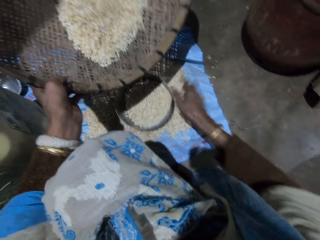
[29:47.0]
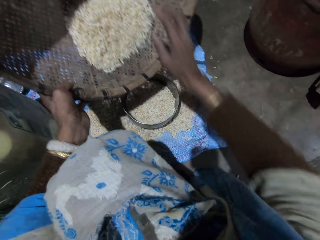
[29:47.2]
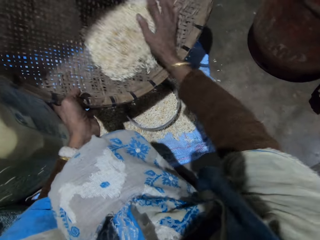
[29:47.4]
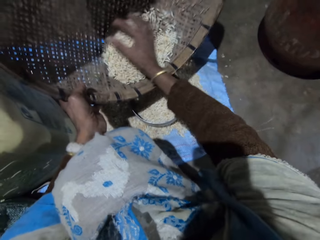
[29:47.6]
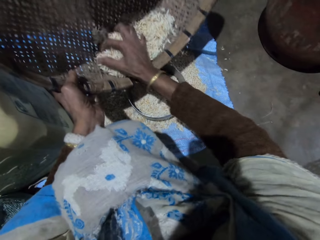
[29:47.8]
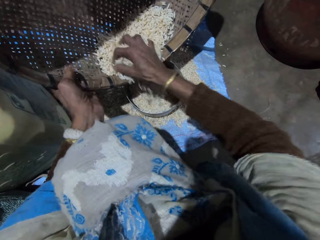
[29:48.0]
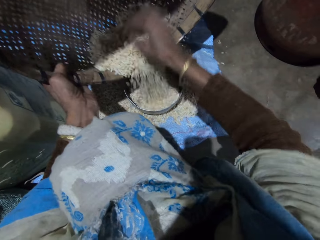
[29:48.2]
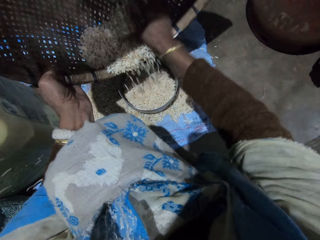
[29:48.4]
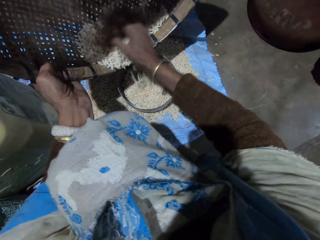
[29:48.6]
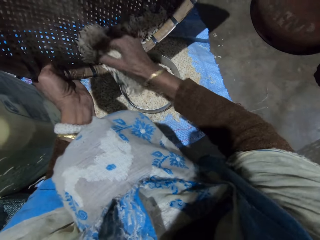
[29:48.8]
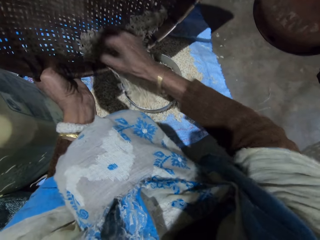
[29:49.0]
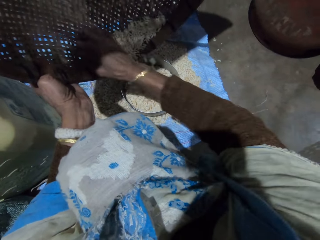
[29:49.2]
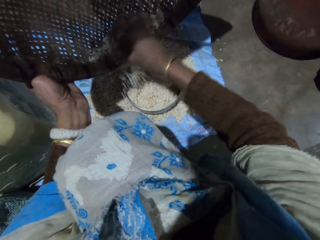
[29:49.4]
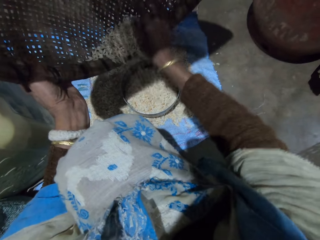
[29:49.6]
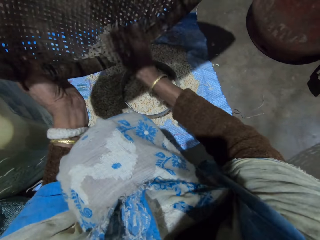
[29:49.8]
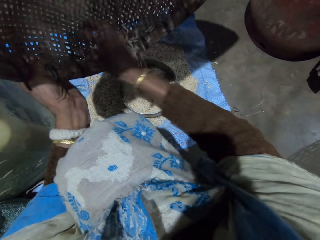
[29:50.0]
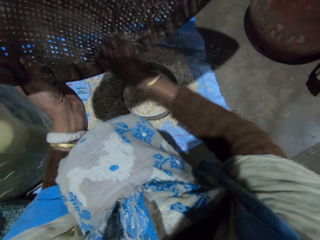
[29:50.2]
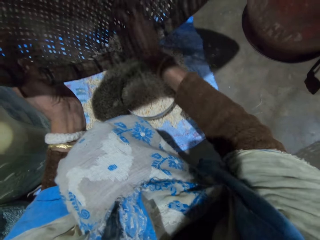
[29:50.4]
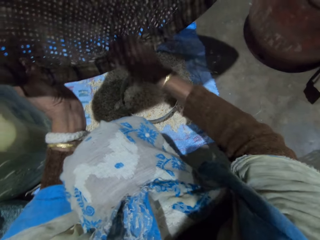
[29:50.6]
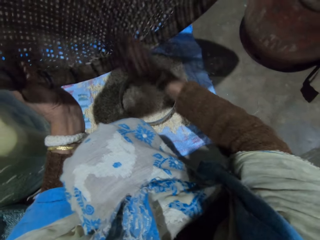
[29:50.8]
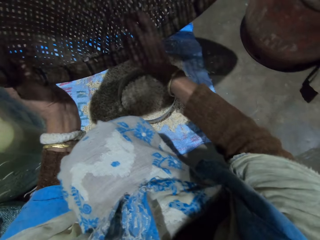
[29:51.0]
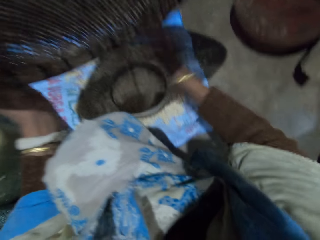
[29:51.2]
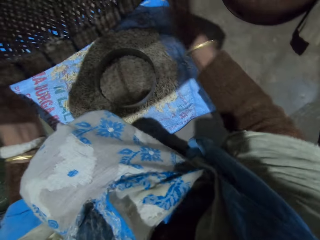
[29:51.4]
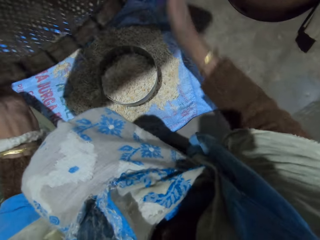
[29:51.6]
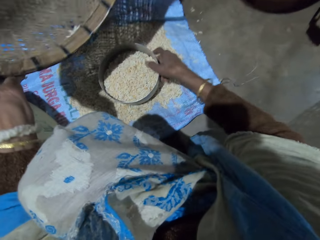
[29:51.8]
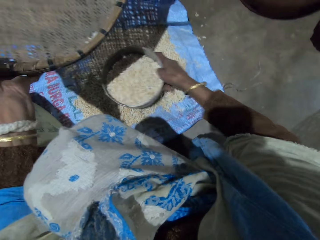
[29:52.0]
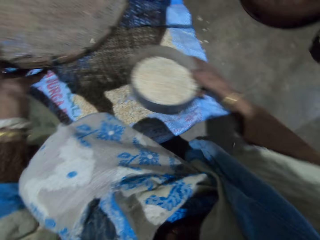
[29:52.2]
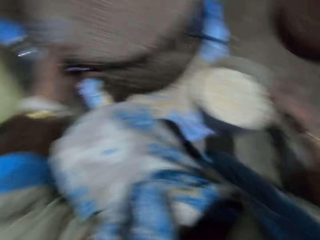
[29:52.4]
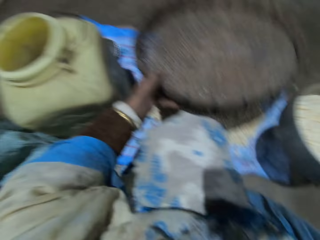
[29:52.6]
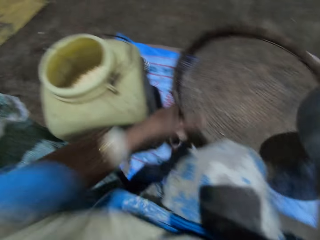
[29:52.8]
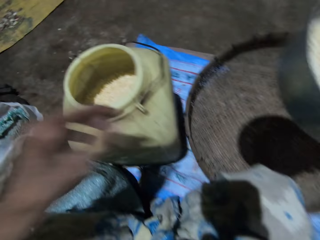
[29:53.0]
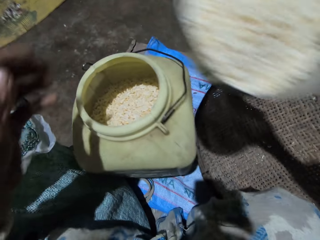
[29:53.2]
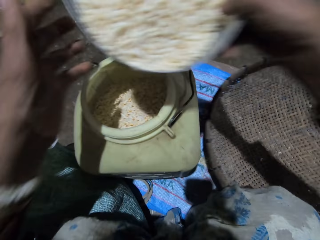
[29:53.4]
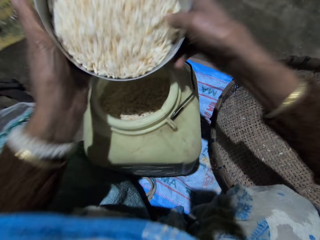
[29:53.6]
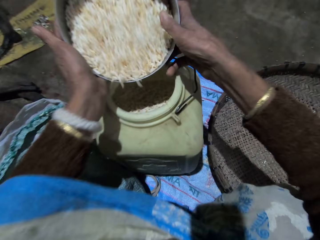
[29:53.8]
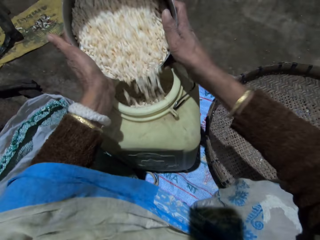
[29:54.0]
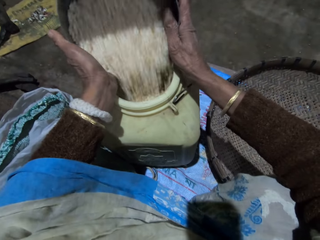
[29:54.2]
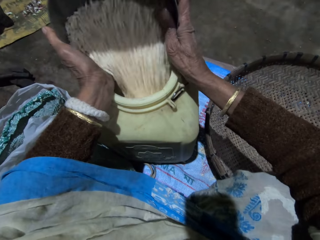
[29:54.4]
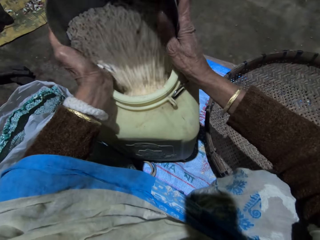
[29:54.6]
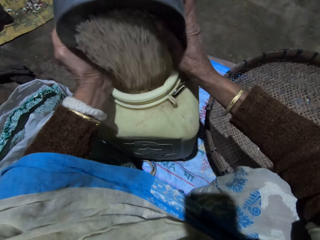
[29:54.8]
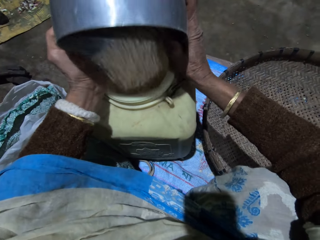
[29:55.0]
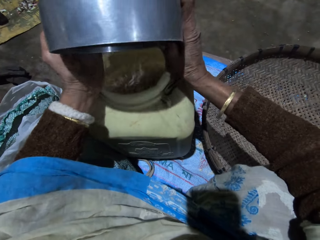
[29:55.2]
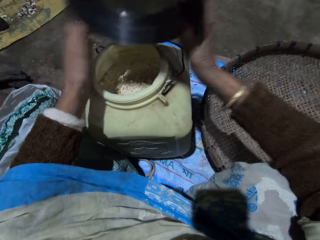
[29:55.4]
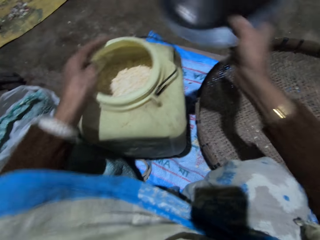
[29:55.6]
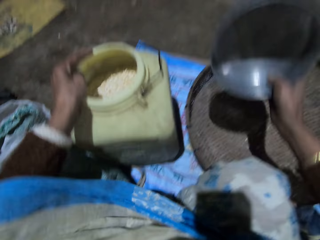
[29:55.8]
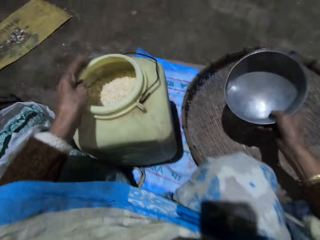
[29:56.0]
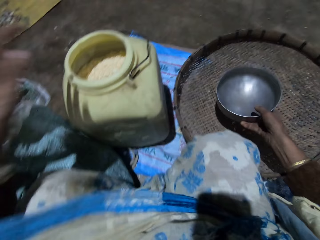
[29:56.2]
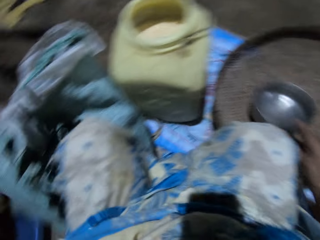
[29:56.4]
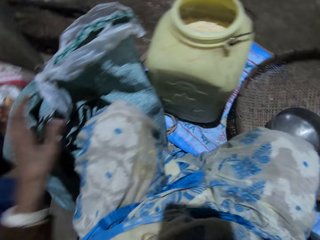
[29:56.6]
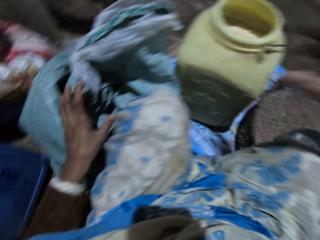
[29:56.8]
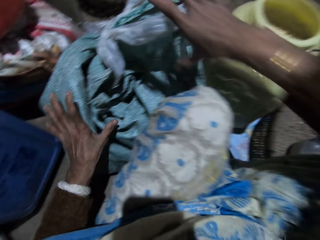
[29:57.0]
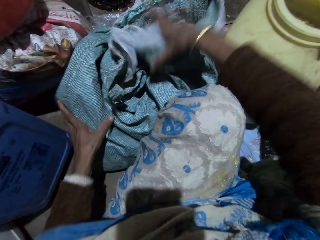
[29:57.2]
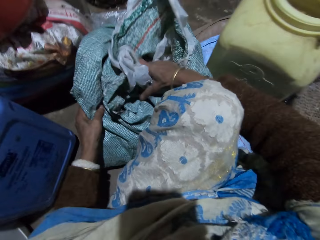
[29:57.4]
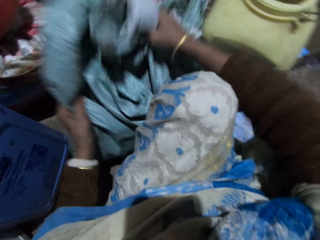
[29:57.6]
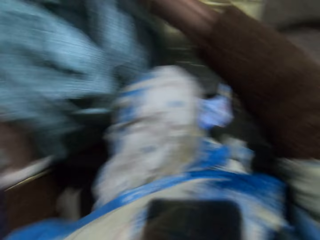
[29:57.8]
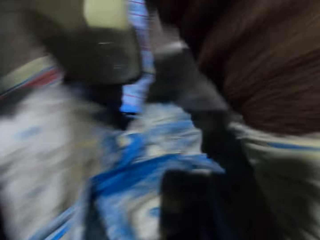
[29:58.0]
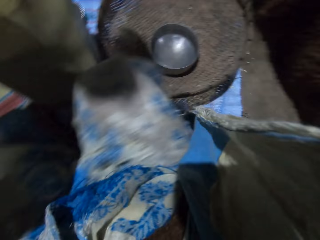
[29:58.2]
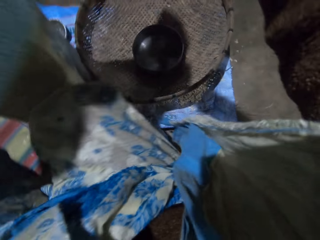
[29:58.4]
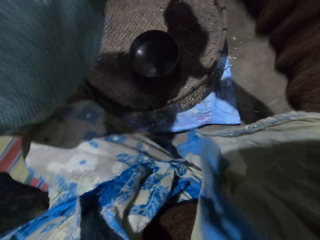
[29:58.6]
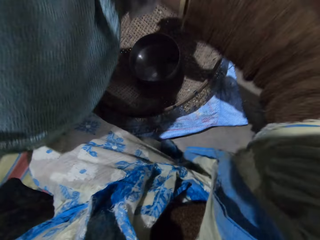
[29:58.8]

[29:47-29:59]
The camera wearer drops the stainless bowl on a sack on the floor. They pour grains from the basket into the stainless bowl. They tap the winnowing basket. They pick up the bowl from the floor with his right hand. They drop the winnowing basket. They hold the stainless bowl with both hands. They pour the grains into the drum or storage container. They adjust the storage container and shake the drum with her left hand. They drop the stainless bowl in the basket. They pick up a sack and carry the sack with both hands.

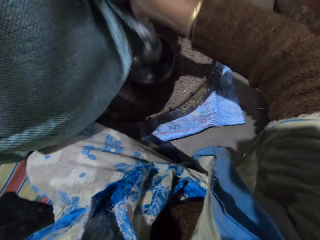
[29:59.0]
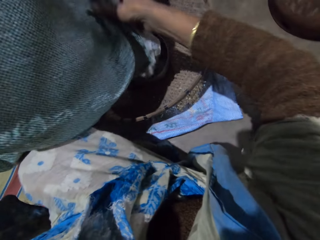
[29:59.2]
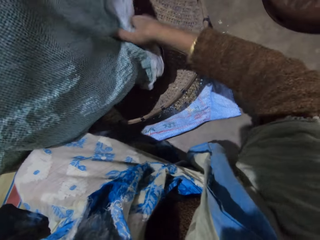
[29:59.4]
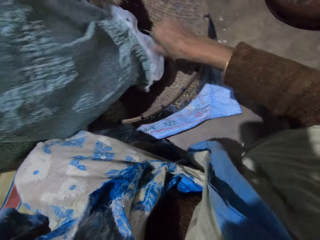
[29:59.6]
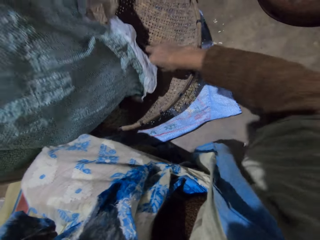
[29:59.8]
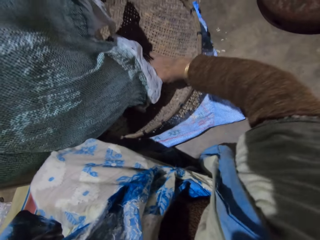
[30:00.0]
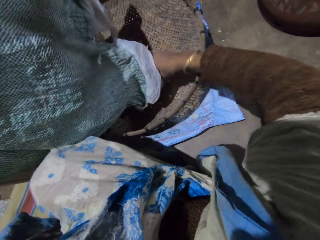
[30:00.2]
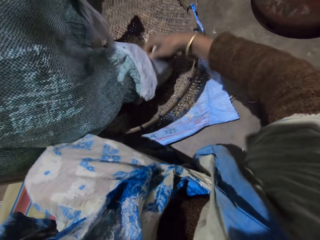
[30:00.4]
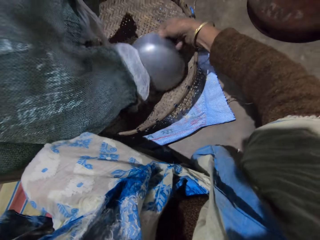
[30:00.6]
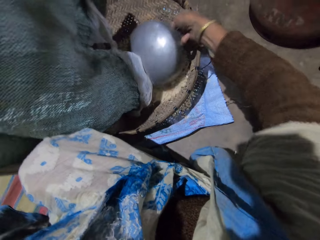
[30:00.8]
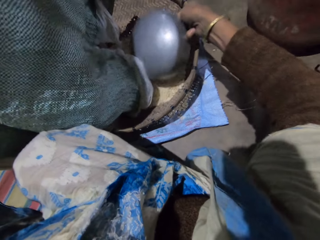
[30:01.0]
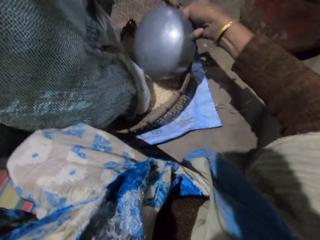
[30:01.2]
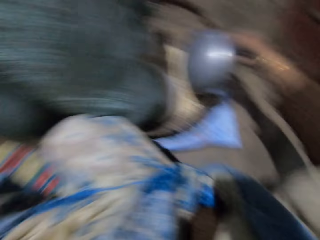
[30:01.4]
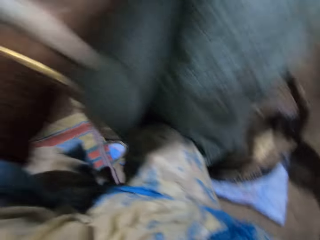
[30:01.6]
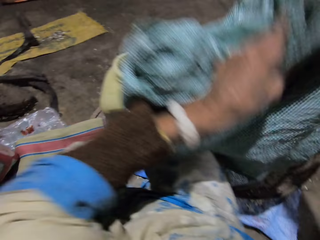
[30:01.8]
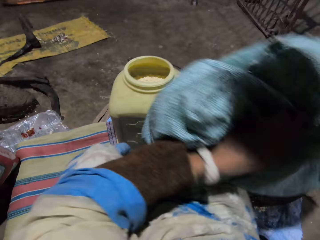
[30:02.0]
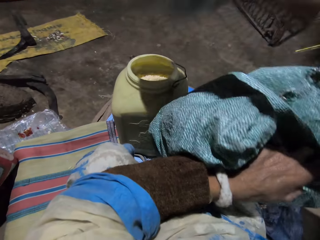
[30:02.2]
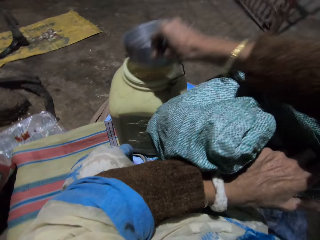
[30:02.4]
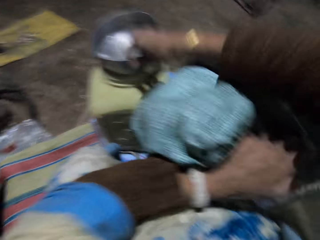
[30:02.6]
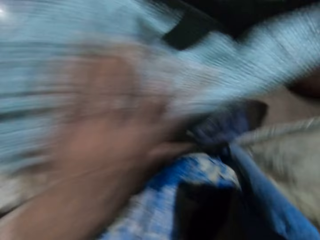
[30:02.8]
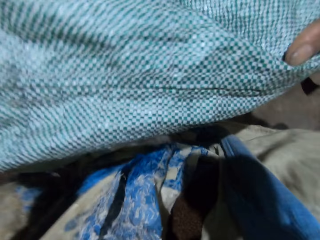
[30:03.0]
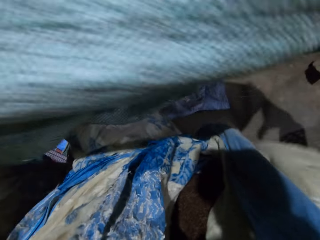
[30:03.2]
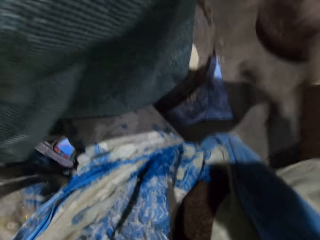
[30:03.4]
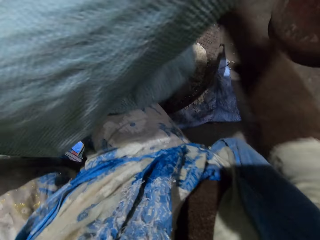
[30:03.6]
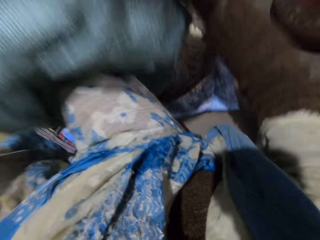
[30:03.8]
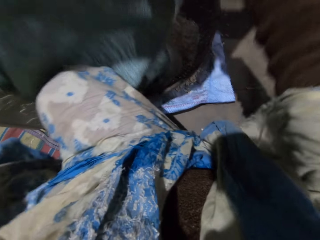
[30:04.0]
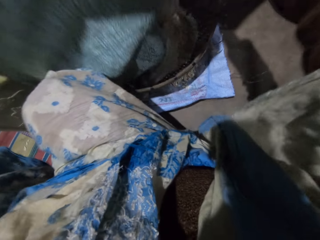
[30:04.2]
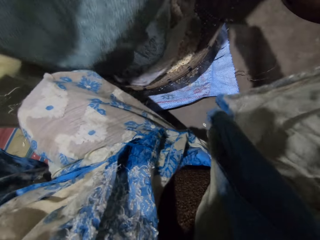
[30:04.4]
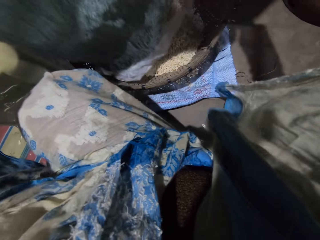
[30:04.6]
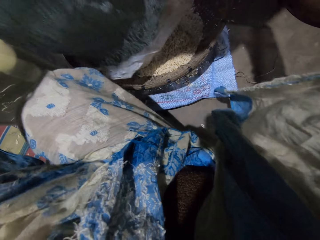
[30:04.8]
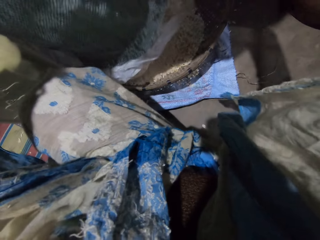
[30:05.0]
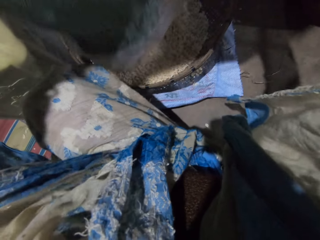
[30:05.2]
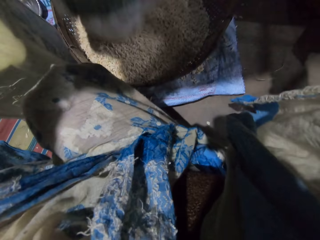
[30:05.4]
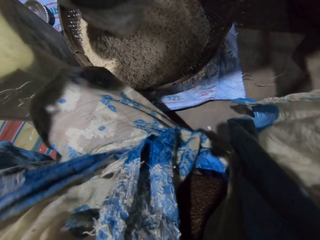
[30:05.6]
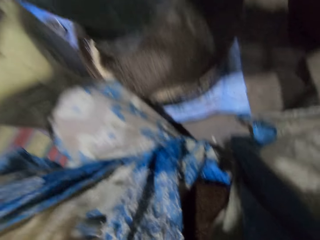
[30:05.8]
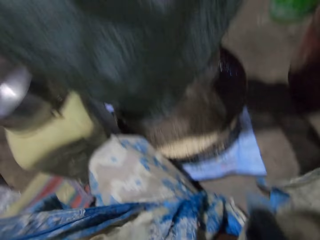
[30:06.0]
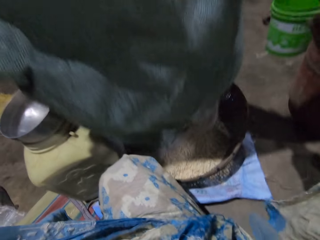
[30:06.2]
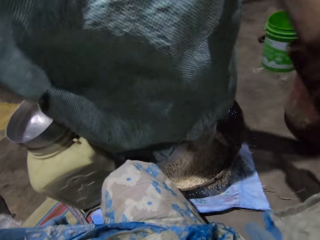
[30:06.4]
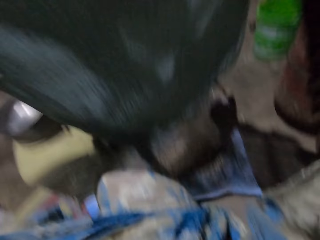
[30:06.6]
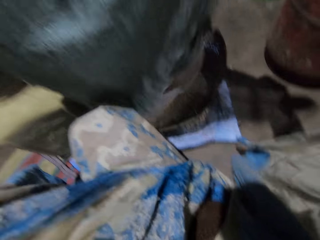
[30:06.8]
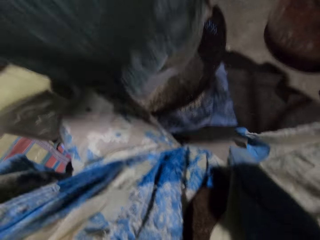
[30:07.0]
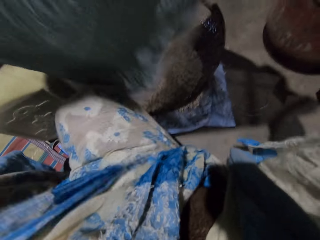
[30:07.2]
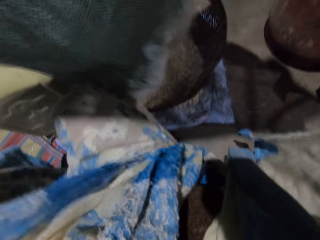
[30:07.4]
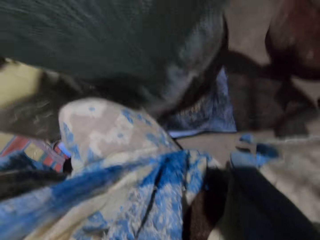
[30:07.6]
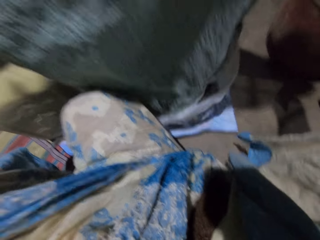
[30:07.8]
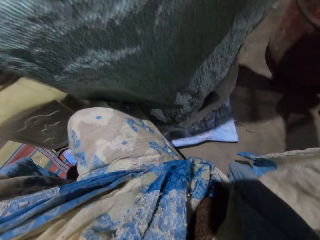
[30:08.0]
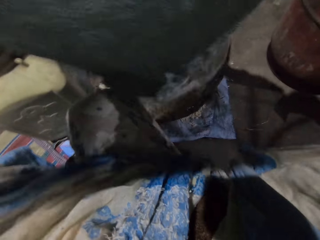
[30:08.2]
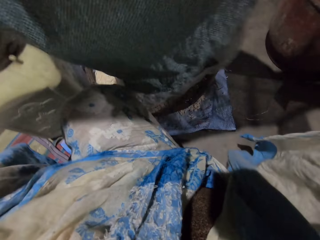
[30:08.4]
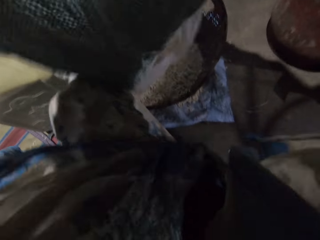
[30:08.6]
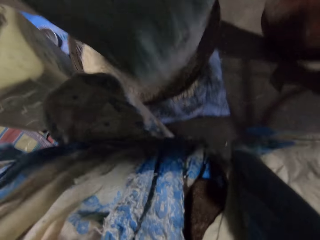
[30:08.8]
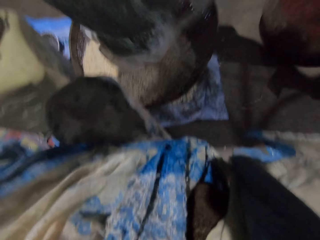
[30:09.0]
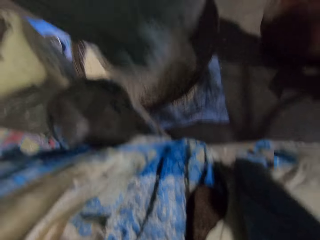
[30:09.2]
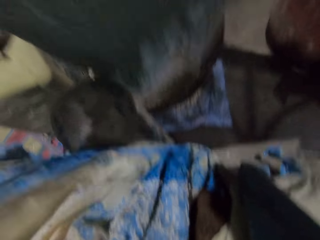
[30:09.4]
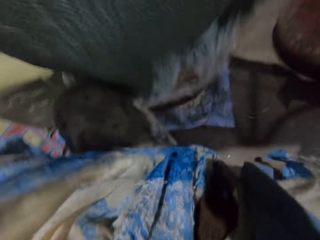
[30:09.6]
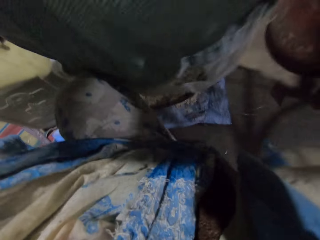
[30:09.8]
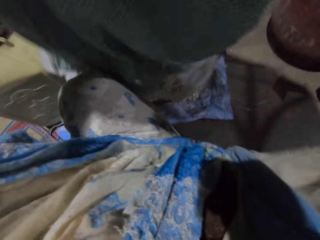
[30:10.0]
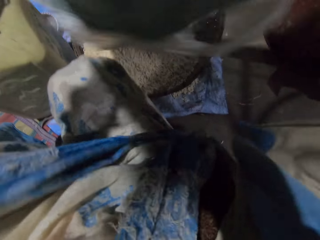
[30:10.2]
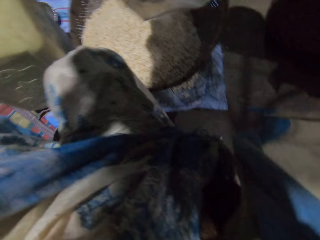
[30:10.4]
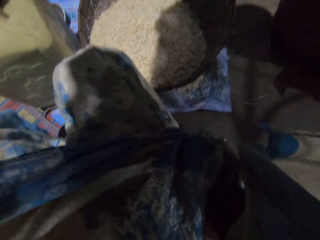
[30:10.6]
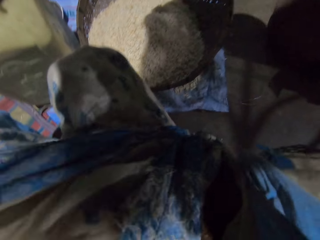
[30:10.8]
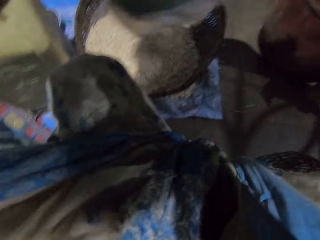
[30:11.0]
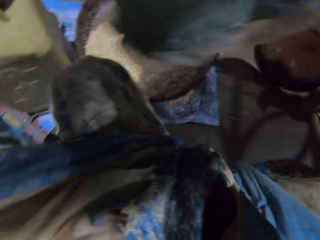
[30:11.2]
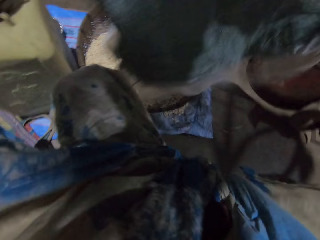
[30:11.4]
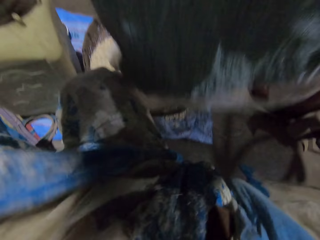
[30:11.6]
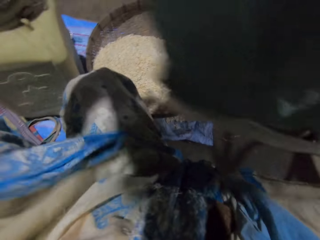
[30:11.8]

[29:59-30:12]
The camera wearer empties from the measuring pot or stainless bowl. She pours grains from the sack into the basket. She removes the stainless bowl from the basket with her right hand. She drops the stainless bowl on the drum. She shakes the sack with both hands.
